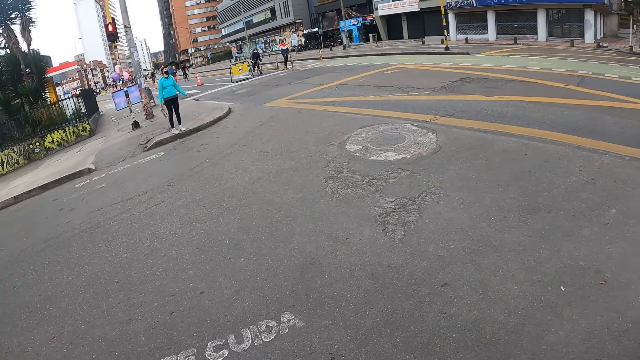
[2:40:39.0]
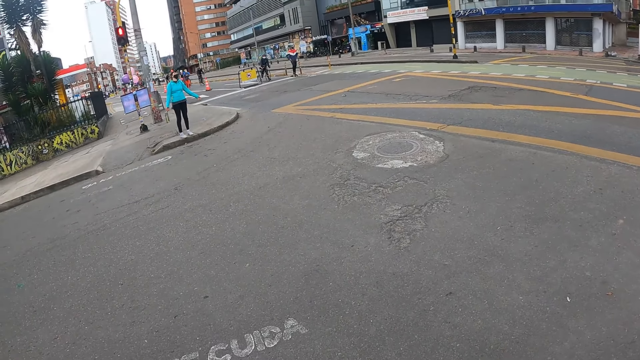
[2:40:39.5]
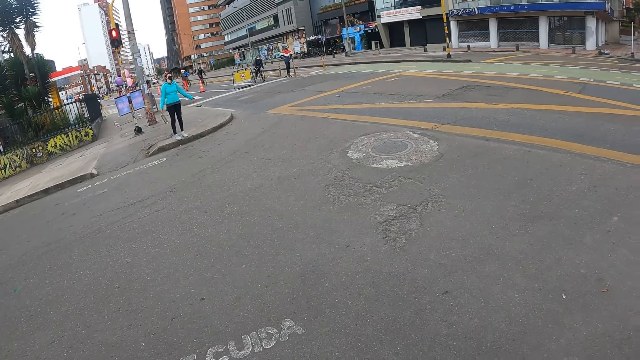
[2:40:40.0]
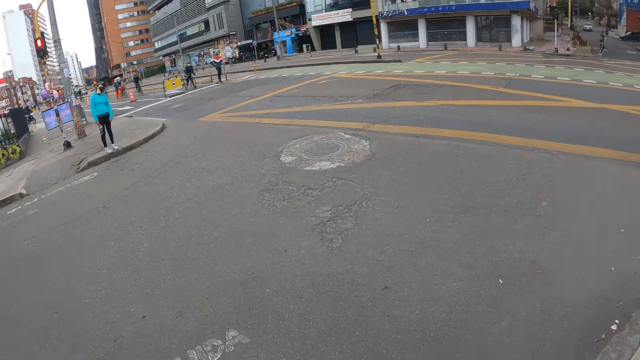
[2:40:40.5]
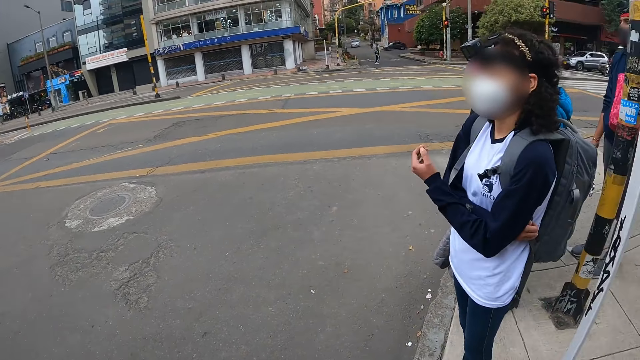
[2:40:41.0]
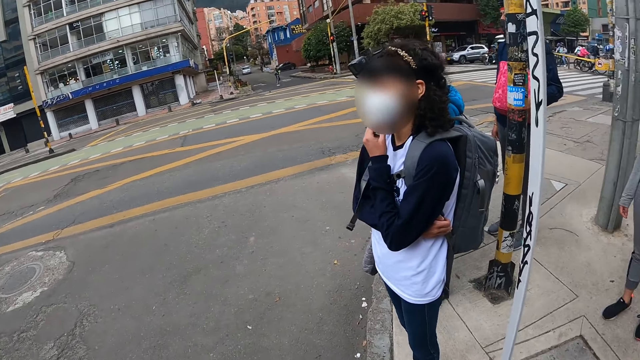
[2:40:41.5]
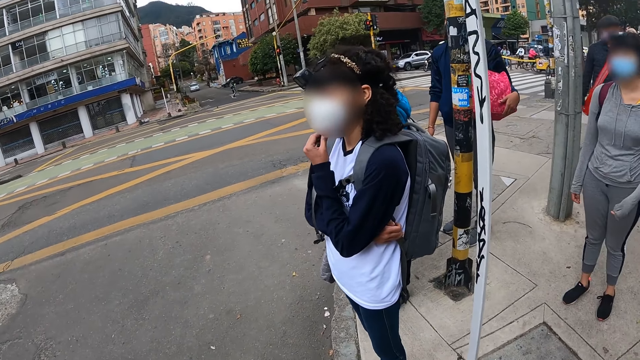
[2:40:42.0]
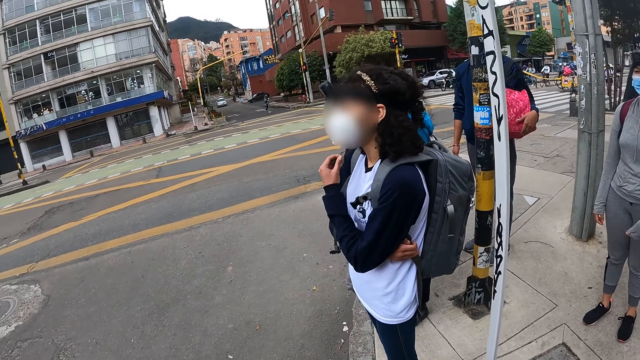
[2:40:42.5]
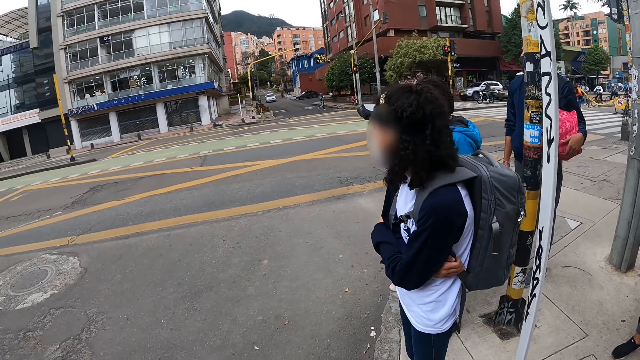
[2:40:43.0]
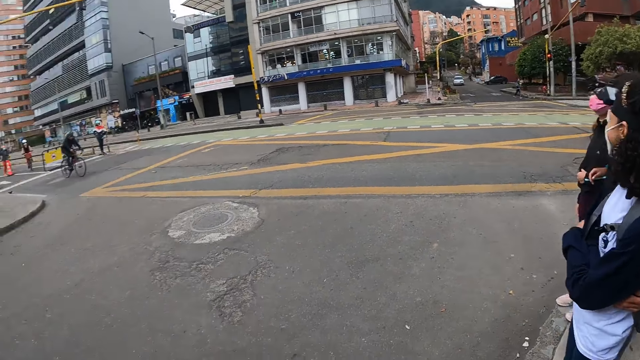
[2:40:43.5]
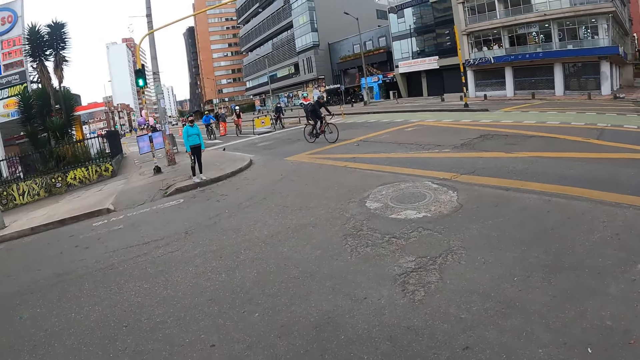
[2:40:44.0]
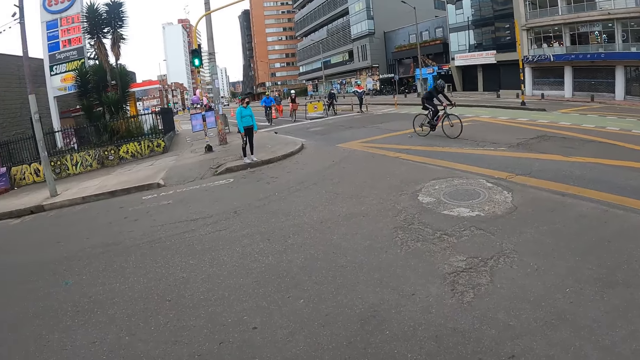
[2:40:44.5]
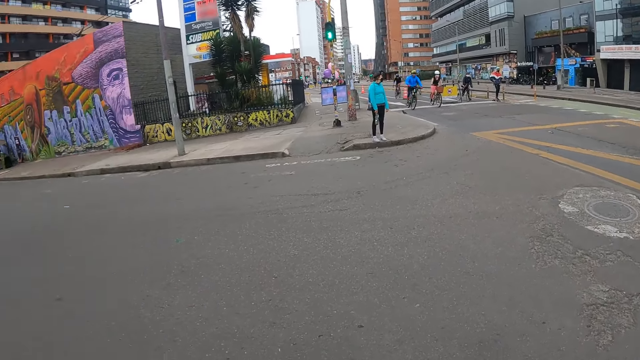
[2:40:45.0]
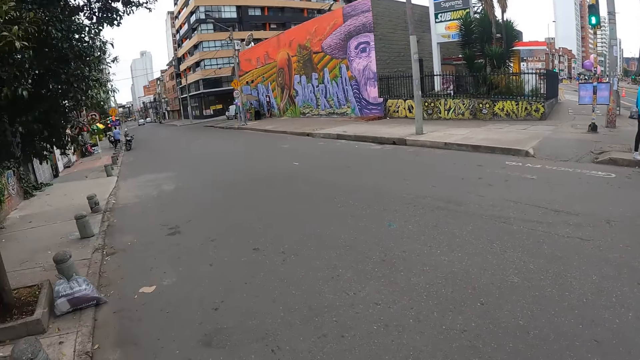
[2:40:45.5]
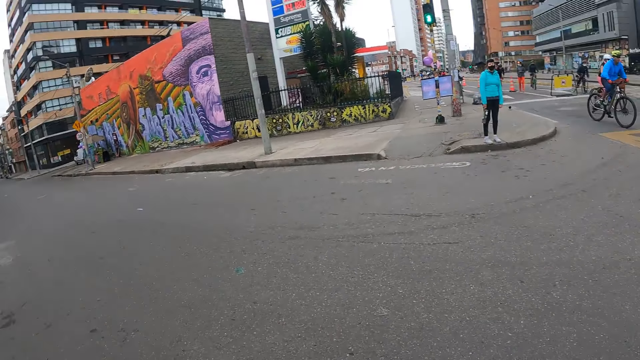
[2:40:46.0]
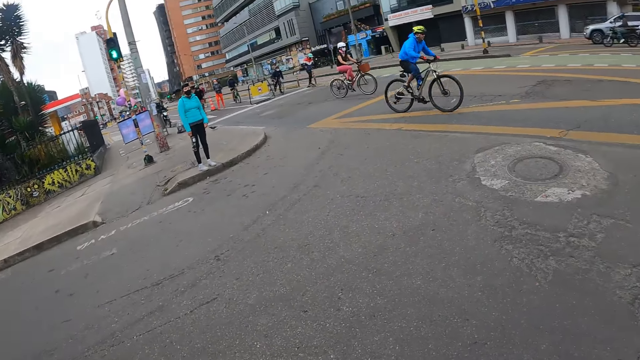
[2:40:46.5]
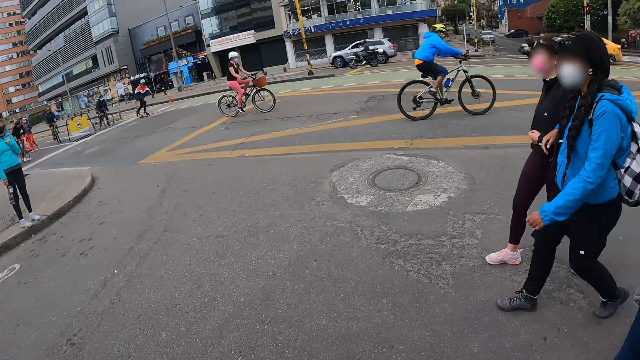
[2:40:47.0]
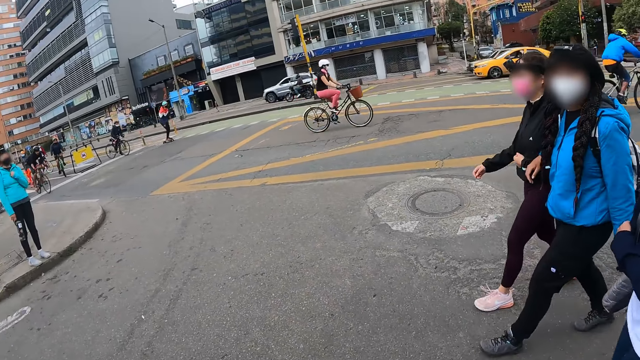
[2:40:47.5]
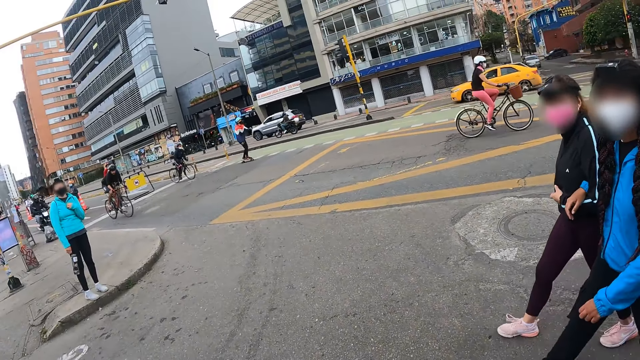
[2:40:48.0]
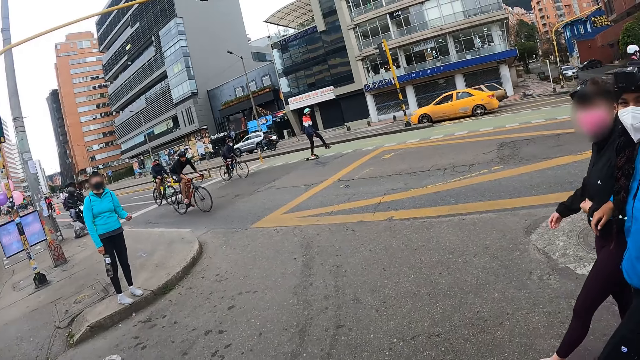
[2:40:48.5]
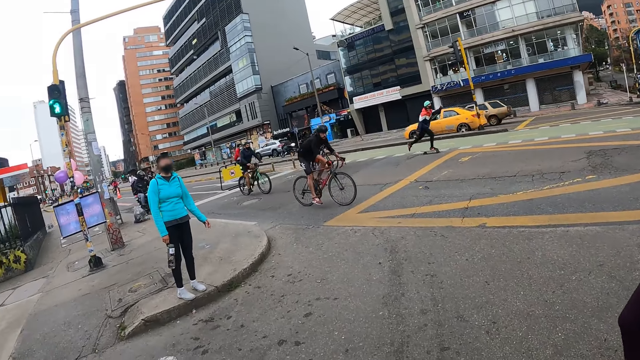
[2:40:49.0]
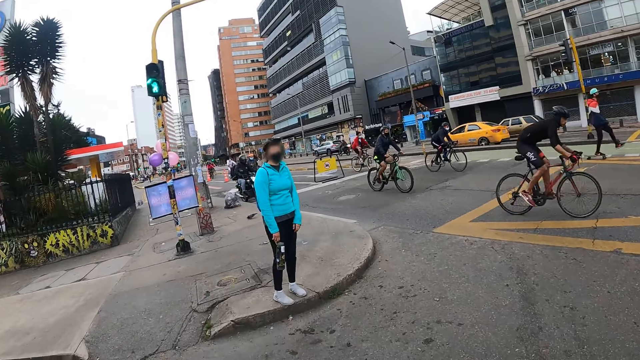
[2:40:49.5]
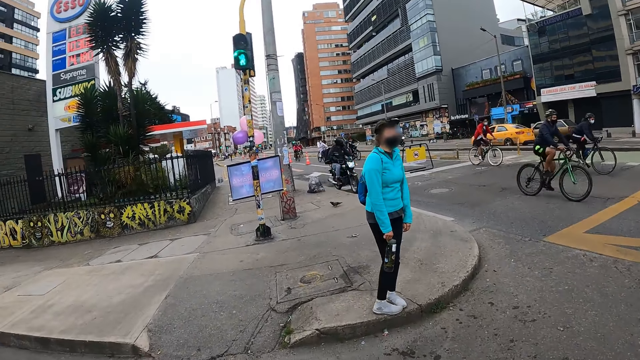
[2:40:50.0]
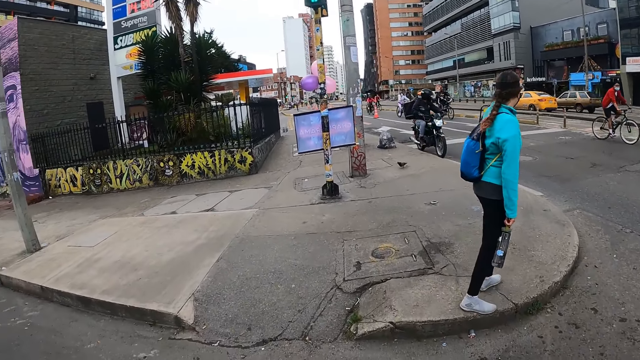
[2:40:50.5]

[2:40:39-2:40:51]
The woman interacts with a group of people. The camera wearer crosses the road with the group of people. They walk on the tarmac road.

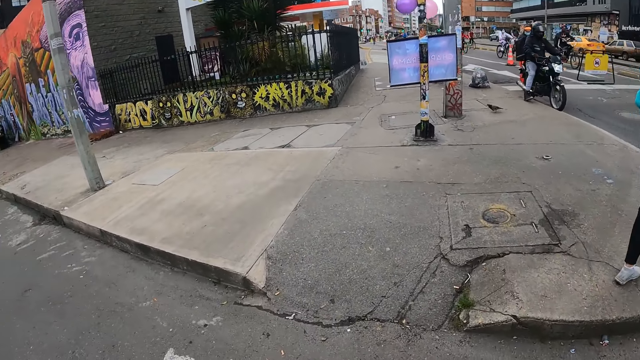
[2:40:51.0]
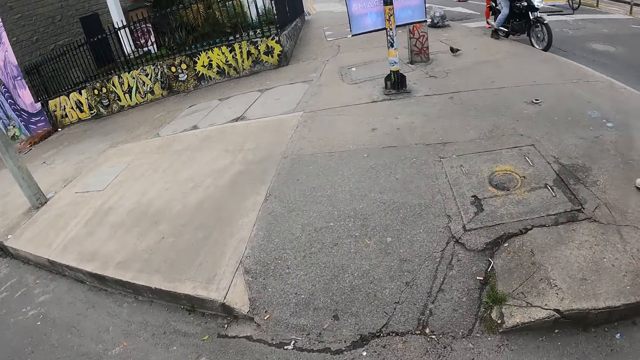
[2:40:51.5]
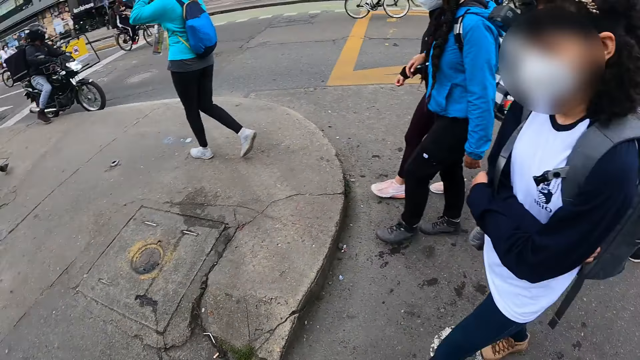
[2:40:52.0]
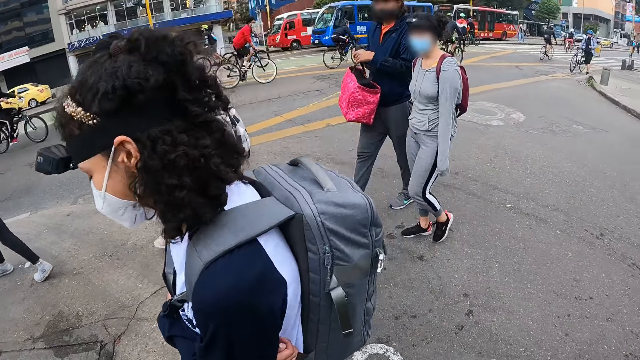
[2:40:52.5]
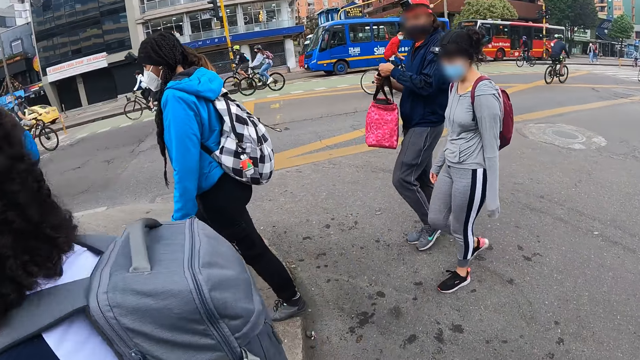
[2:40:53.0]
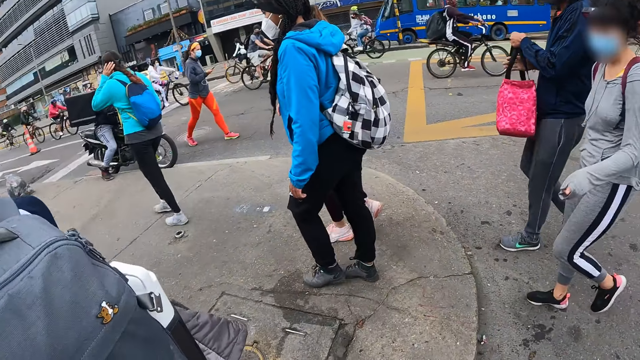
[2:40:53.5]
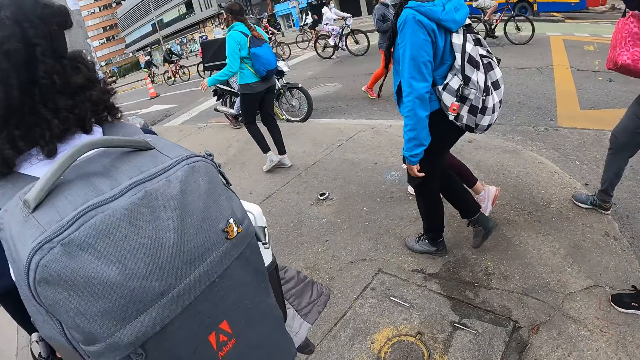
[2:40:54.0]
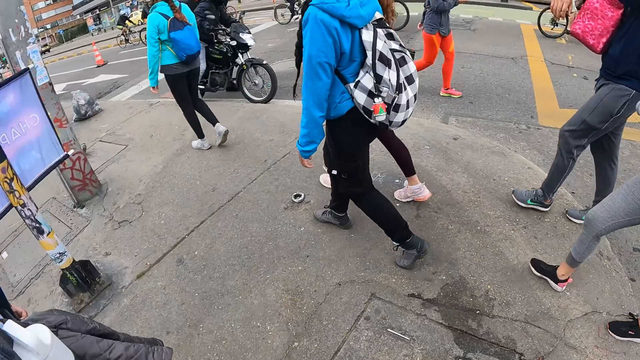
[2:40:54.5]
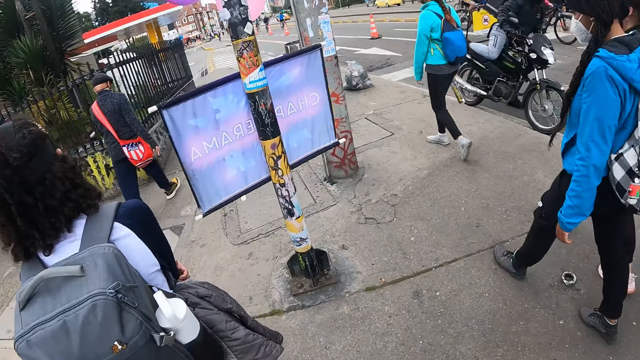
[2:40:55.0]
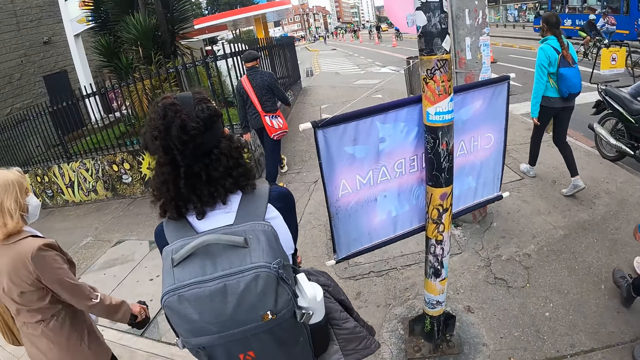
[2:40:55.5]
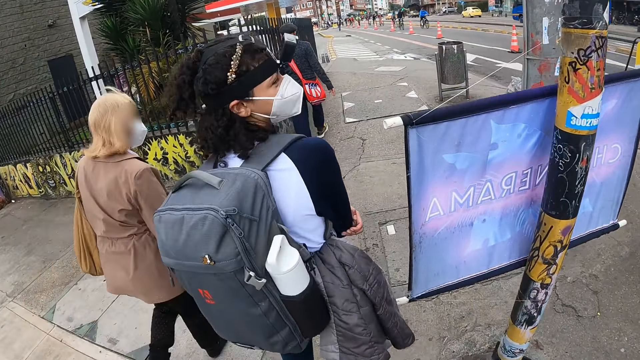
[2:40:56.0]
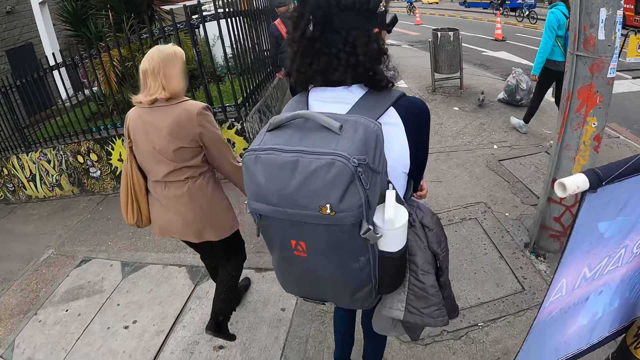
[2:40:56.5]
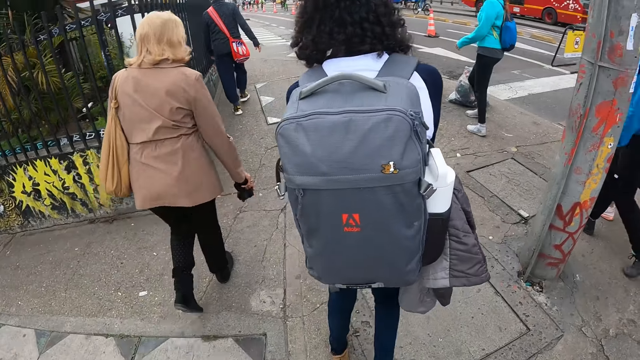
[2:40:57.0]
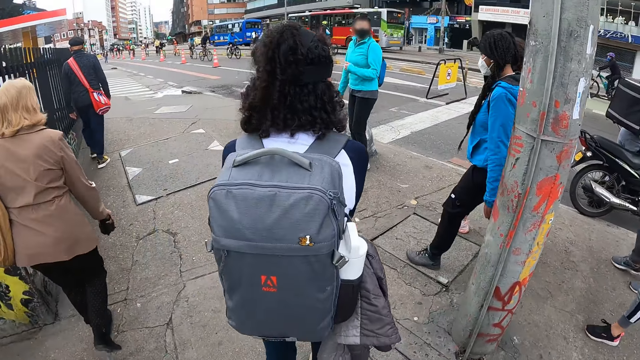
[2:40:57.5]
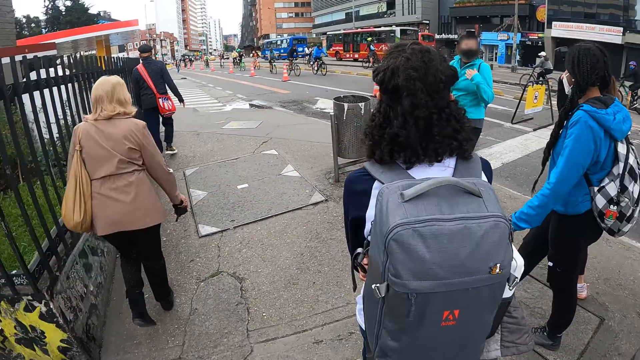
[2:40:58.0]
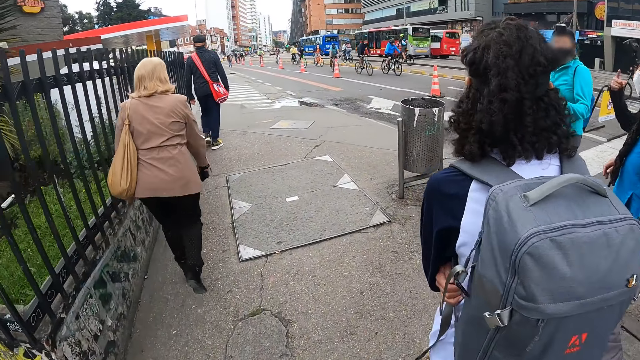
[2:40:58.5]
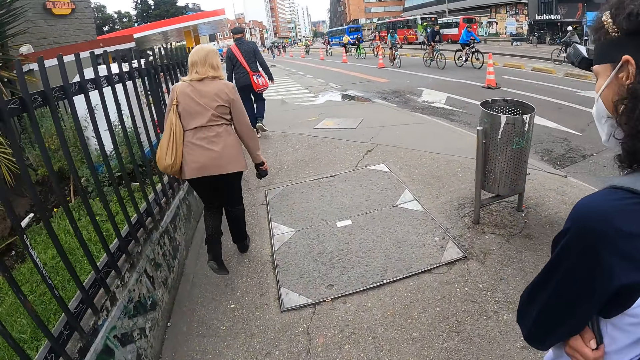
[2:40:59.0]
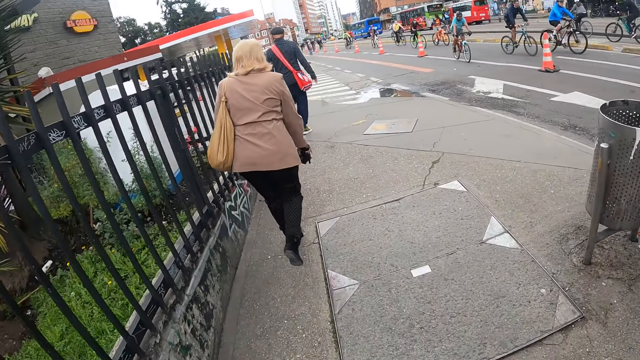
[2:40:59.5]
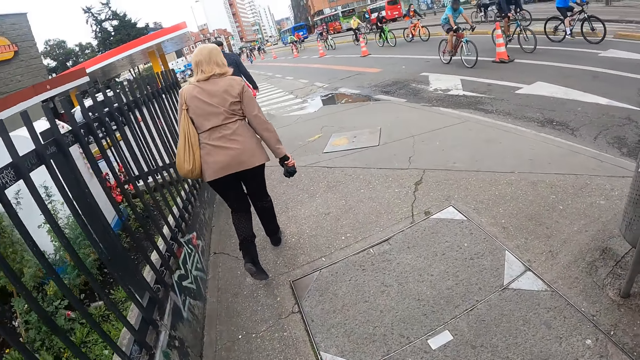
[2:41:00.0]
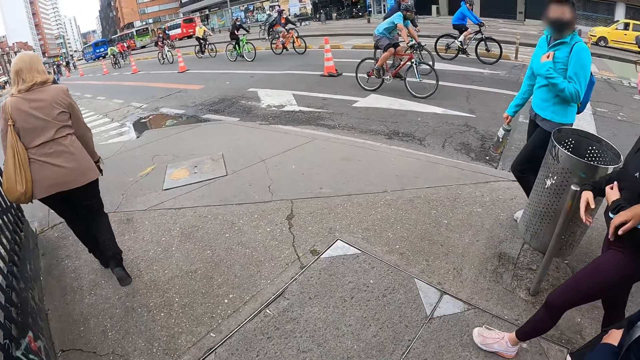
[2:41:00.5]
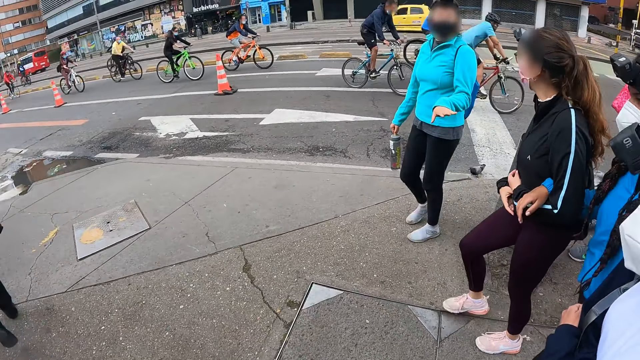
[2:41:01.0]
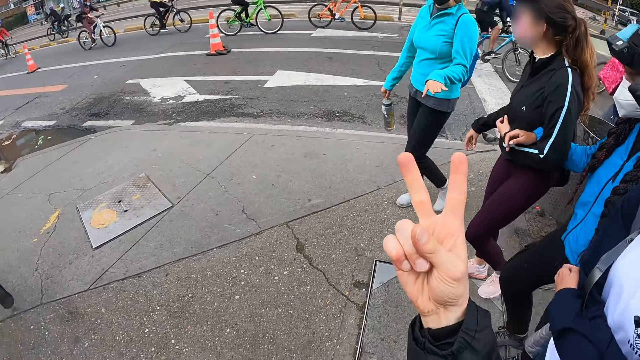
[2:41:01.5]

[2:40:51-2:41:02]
The camera wearer looks on the other side. They walk on a sidewalk with the group of people.
